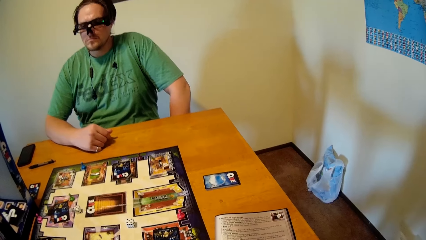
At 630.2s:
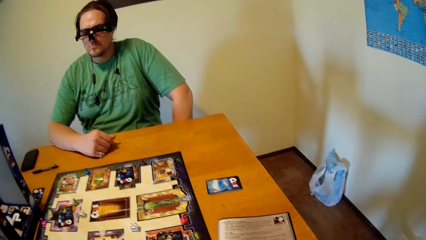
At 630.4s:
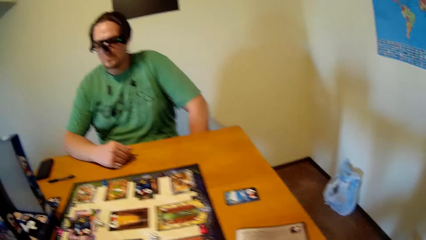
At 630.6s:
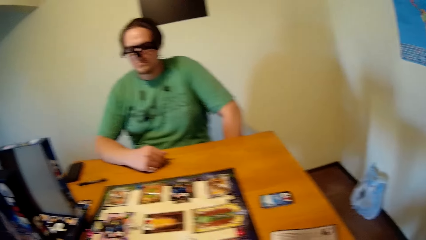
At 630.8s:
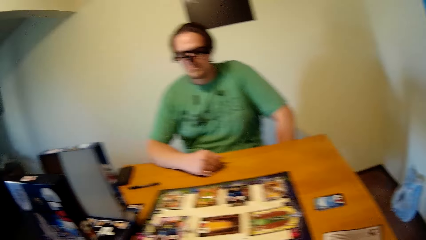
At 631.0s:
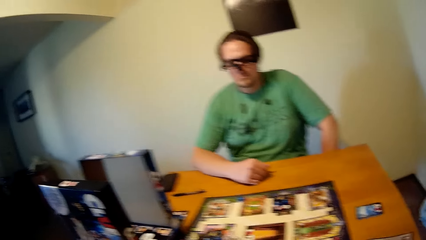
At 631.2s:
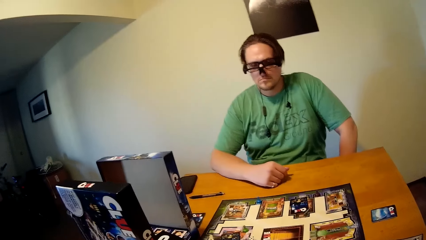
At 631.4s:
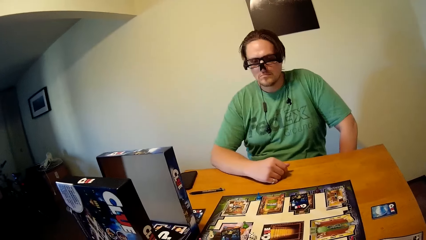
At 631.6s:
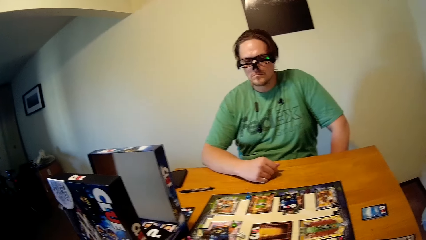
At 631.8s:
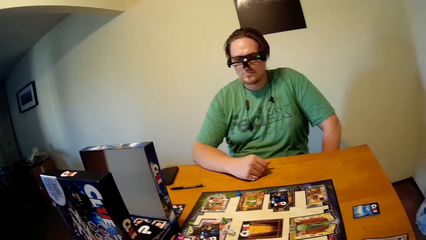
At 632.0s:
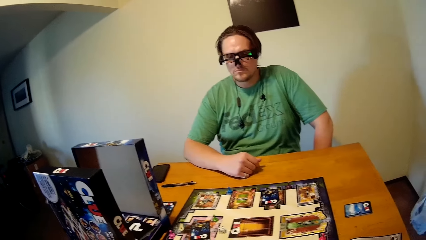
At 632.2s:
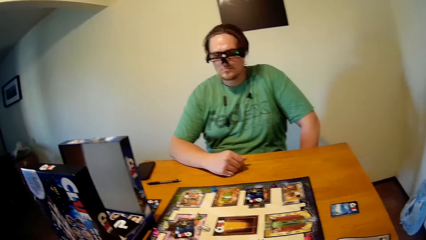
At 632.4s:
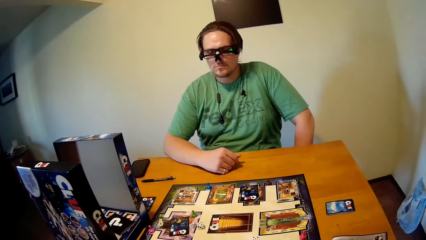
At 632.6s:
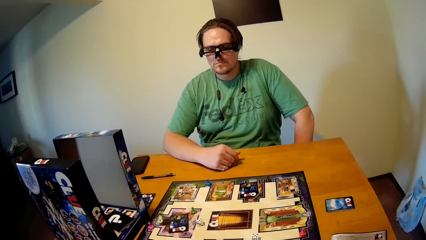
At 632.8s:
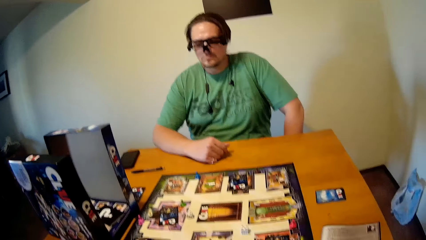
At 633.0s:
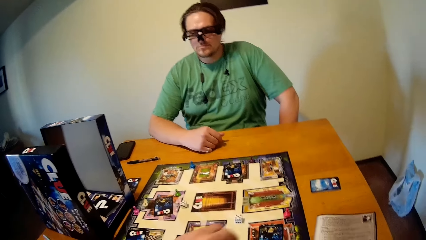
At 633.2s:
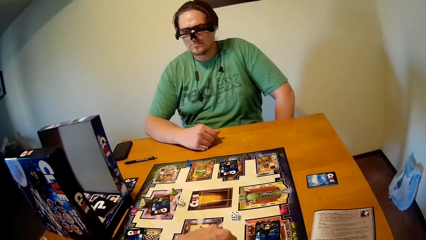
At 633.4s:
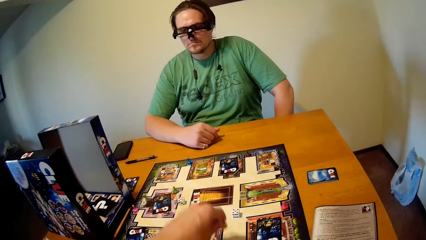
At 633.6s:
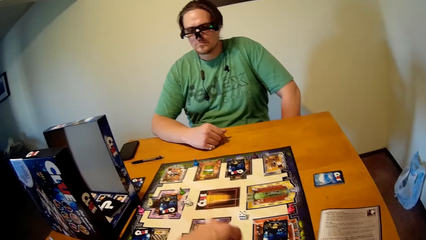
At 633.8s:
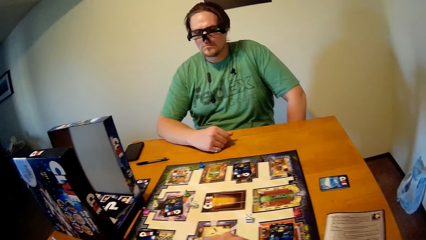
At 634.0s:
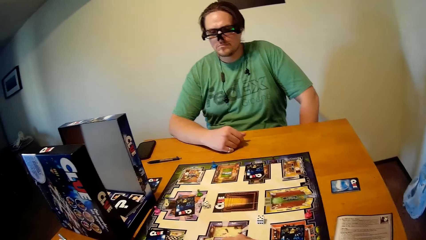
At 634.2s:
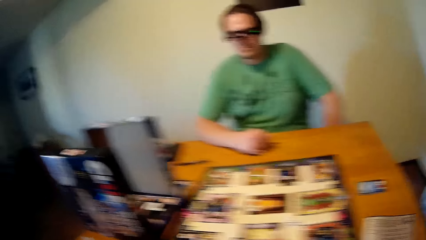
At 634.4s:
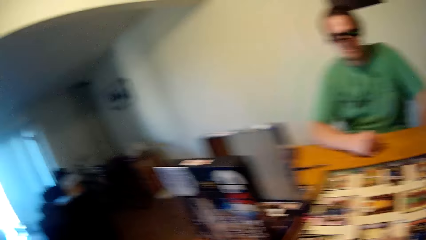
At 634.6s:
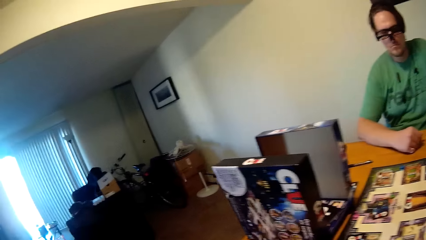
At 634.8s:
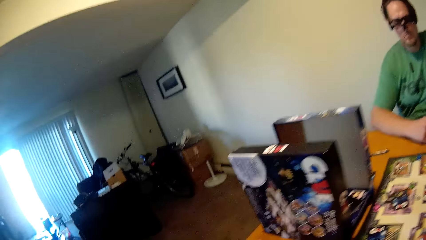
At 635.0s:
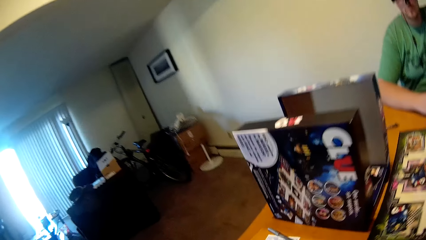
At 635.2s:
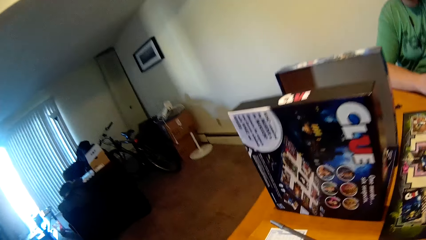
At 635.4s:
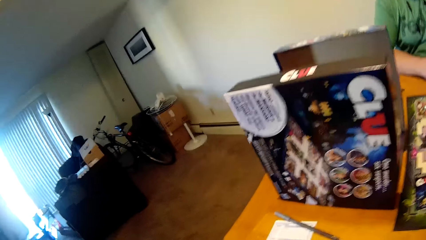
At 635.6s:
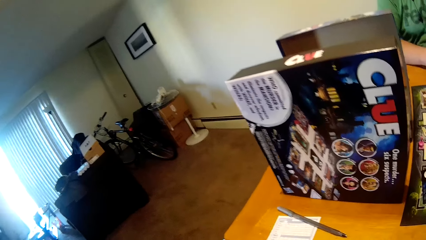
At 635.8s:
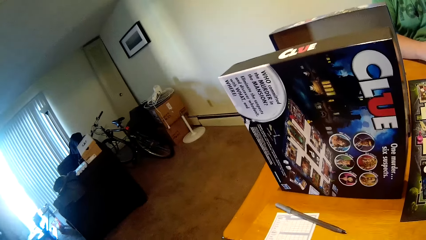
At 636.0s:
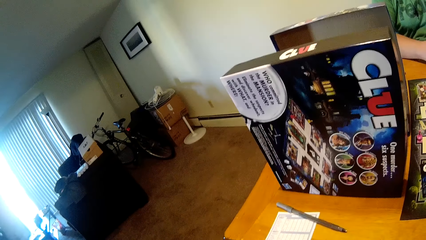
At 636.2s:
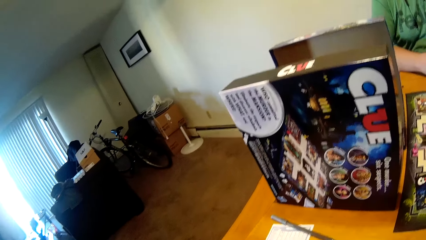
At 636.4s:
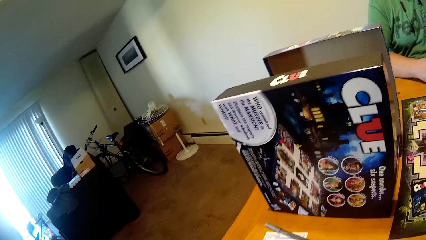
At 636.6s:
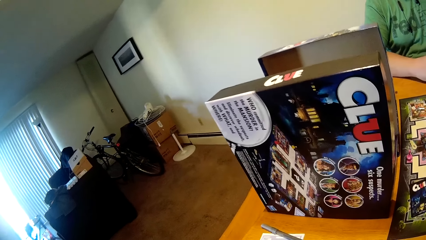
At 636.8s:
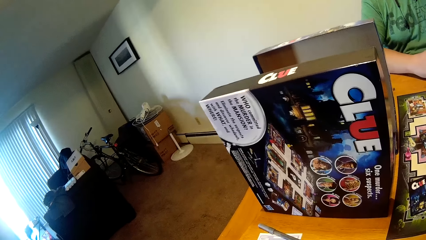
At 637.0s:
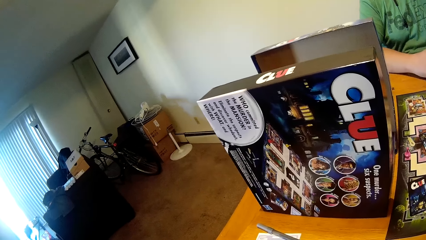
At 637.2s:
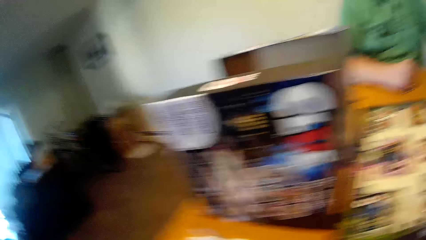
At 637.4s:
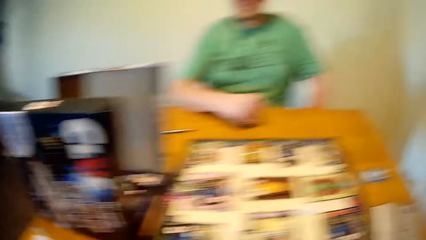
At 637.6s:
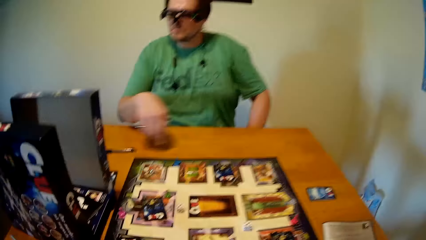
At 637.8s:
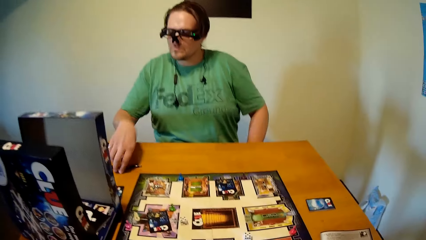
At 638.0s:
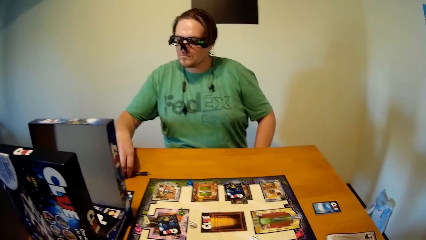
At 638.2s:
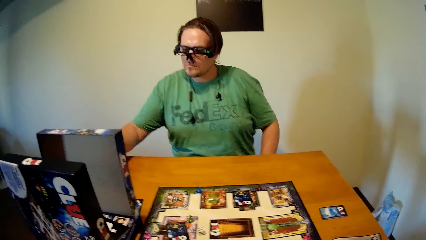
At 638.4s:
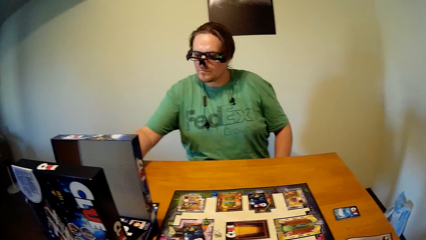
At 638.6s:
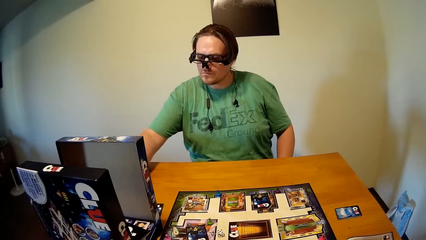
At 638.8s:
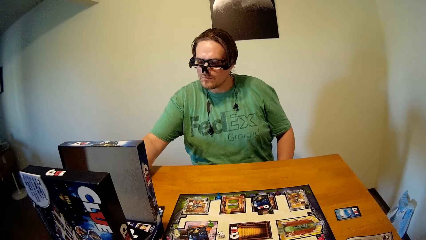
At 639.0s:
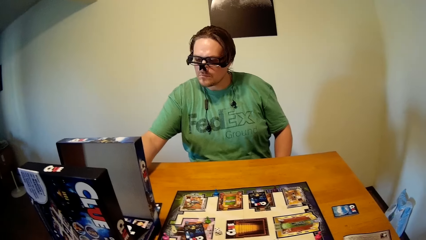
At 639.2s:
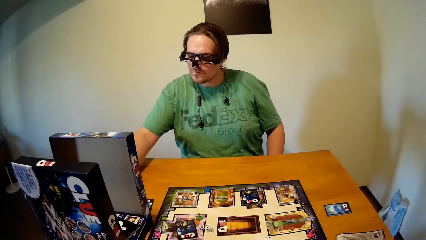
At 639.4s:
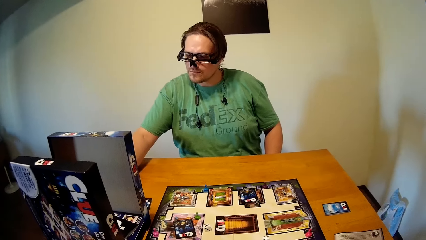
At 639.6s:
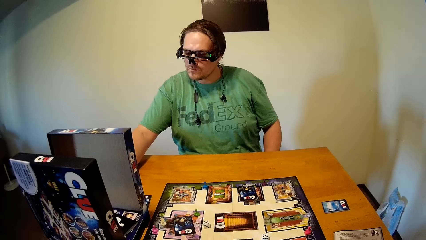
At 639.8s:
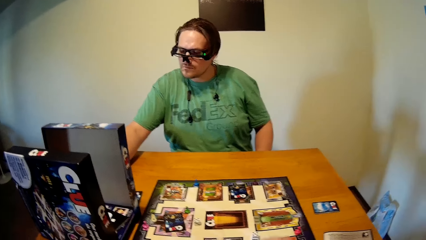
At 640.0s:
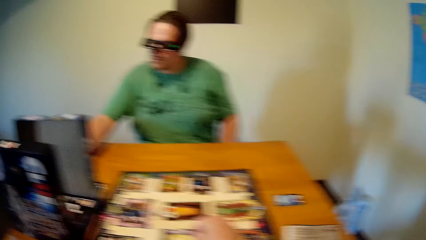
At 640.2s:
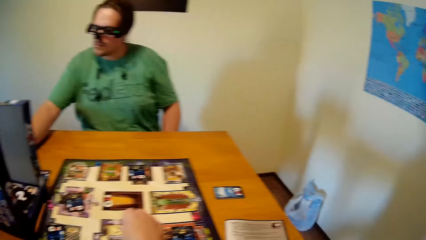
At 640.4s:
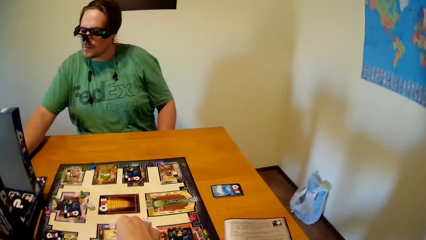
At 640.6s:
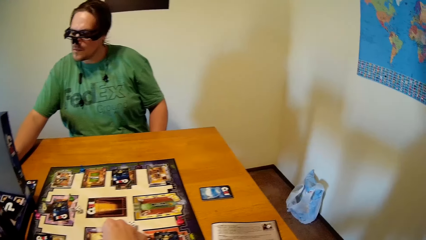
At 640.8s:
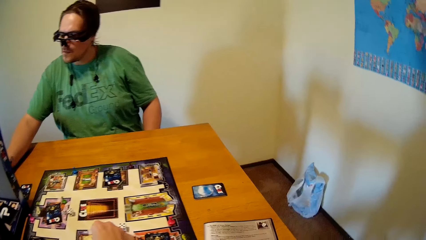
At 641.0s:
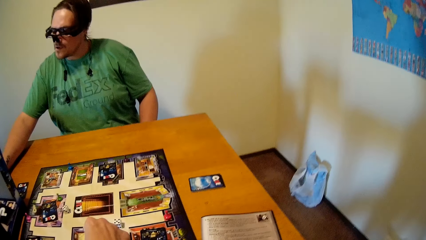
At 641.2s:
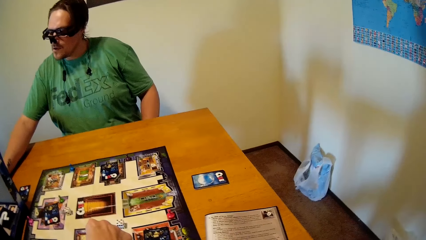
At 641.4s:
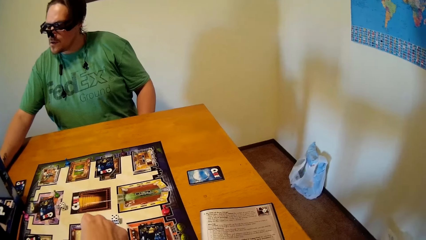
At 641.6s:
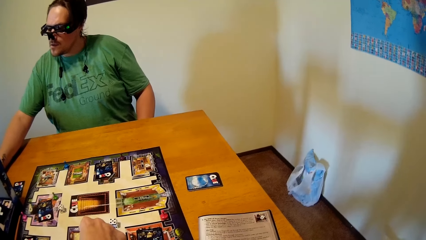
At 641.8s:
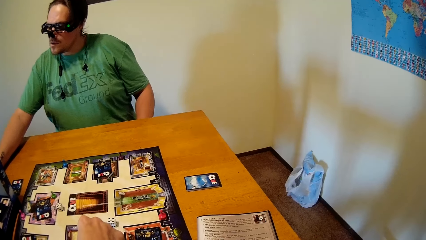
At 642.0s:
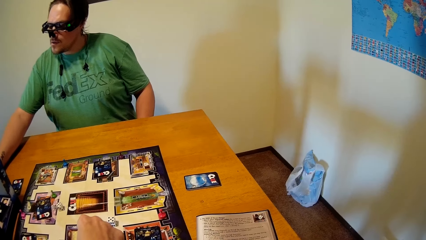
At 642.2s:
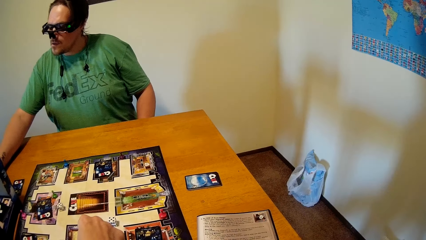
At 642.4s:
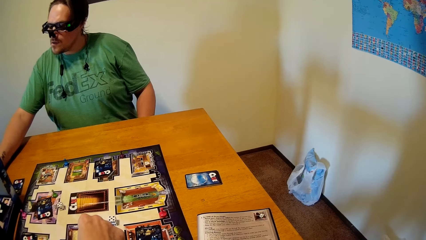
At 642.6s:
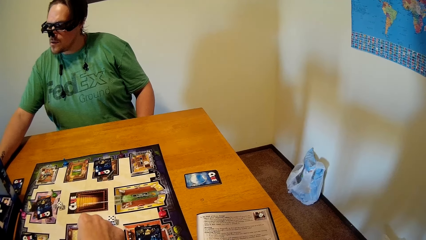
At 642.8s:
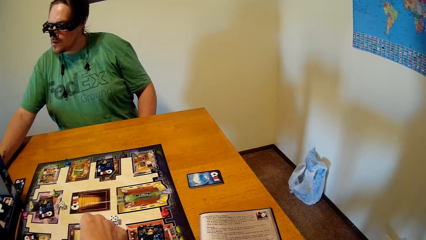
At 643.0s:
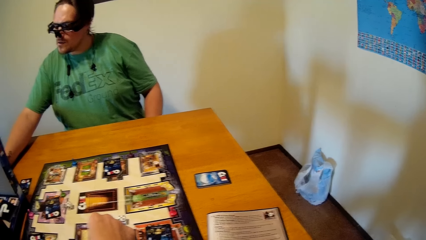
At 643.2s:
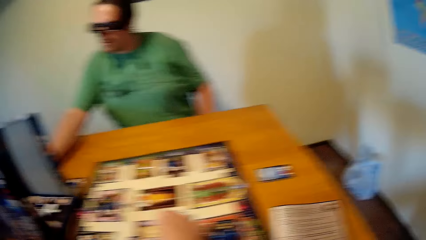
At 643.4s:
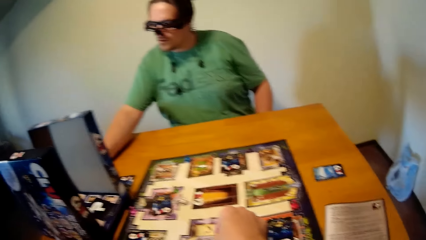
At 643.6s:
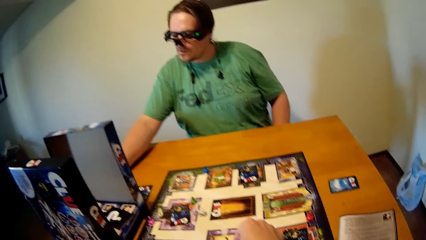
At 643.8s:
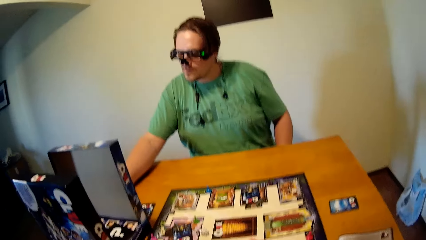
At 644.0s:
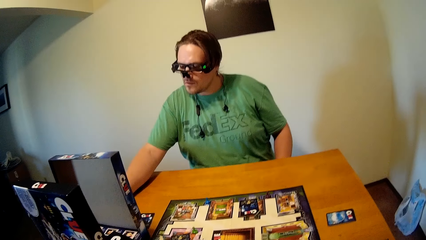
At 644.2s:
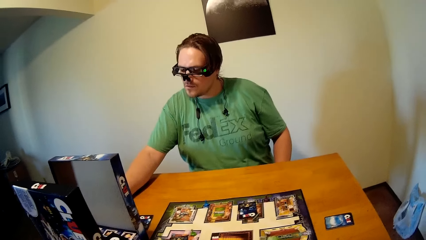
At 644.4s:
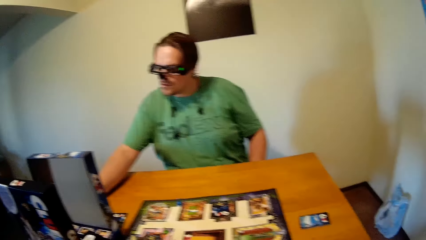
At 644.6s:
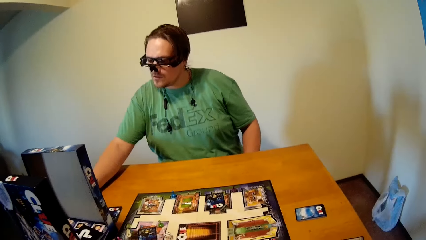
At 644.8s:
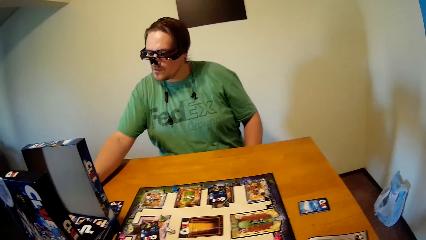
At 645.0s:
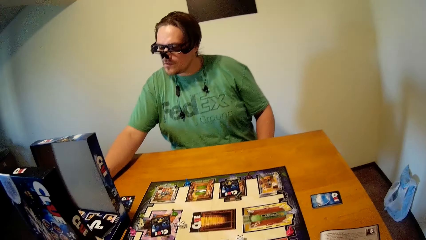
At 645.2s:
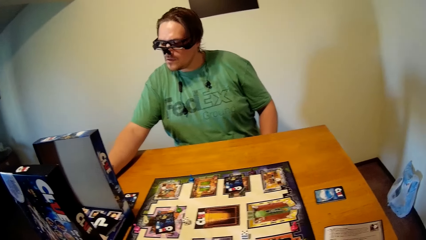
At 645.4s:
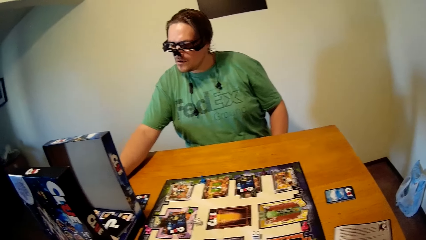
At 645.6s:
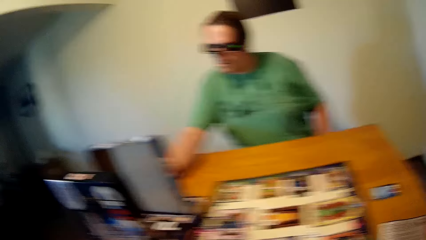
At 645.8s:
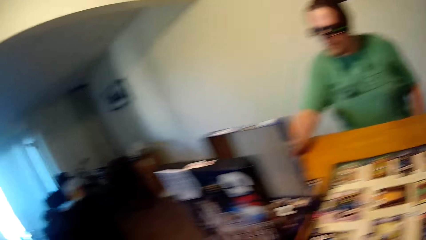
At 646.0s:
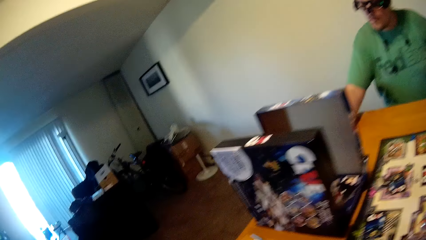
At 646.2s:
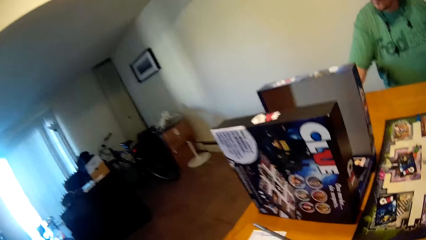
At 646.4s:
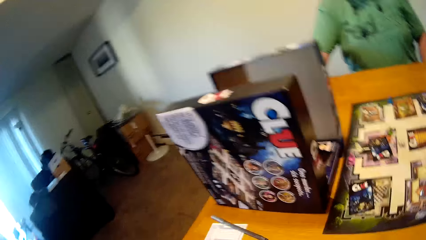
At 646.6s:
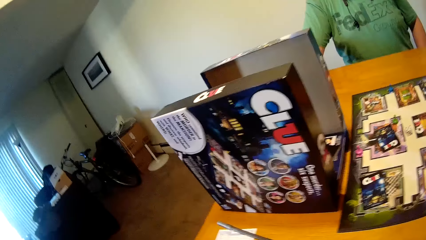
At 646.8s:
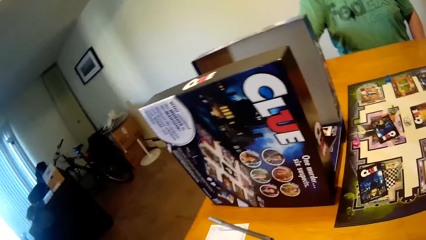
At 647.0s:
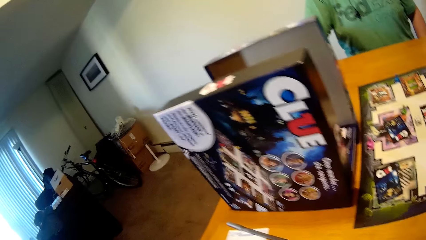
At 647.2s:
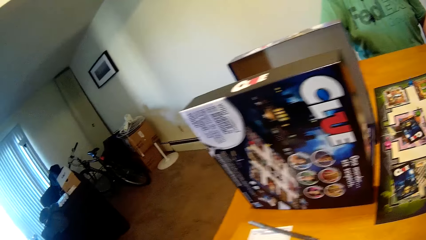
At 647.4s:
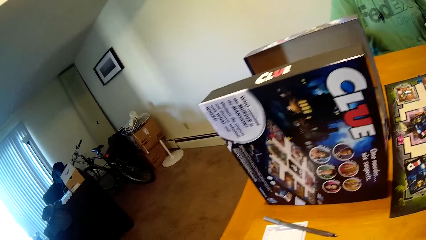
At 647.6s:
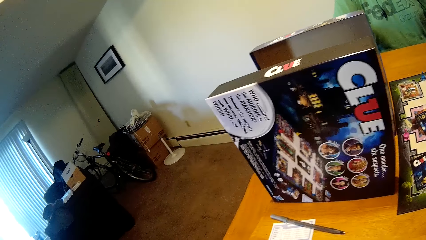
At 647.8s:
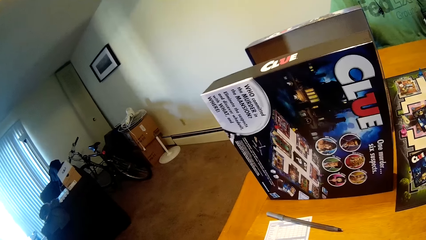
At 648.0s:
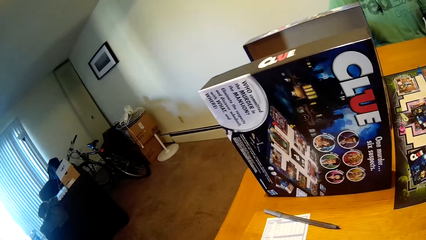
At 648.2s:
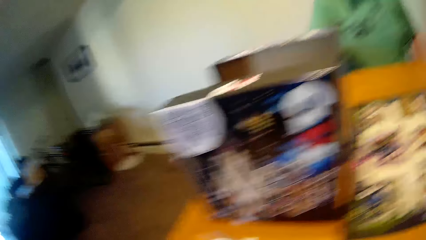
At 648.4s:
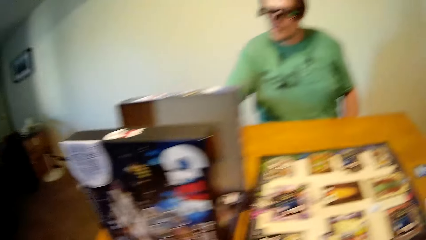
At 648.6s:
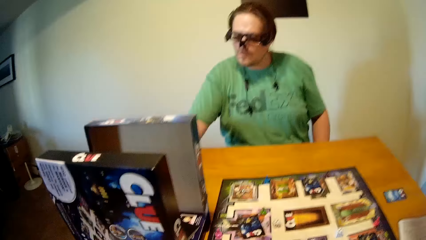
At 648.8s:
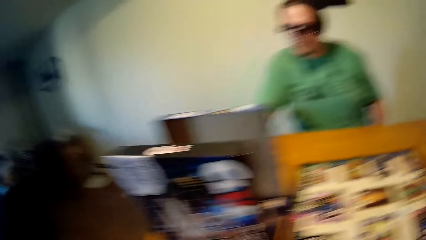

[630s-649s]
The man picks up the pen on the table with his right hand. He writes on the paper on the table with the pen in his right hand. The camera wearer moves the board game token.
